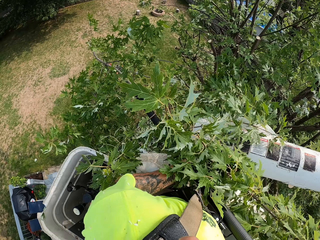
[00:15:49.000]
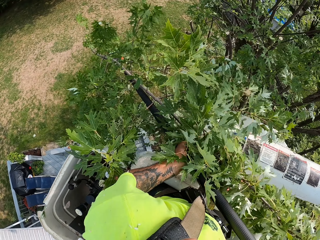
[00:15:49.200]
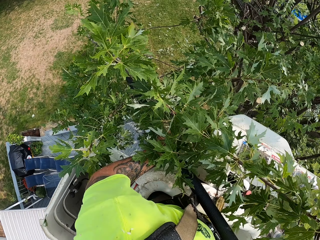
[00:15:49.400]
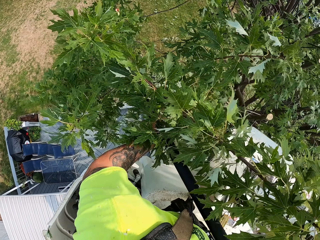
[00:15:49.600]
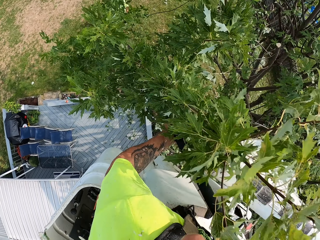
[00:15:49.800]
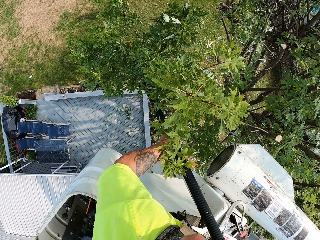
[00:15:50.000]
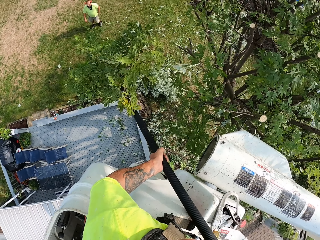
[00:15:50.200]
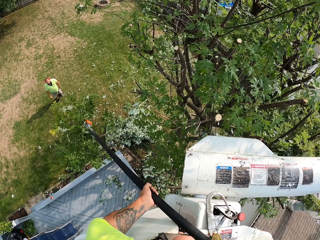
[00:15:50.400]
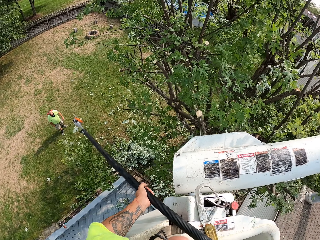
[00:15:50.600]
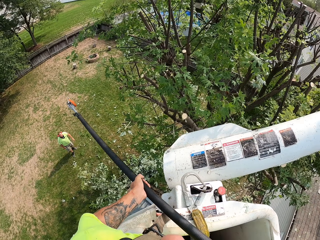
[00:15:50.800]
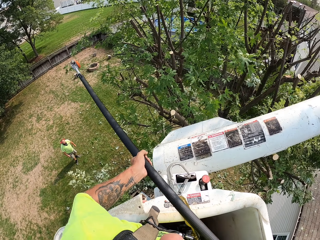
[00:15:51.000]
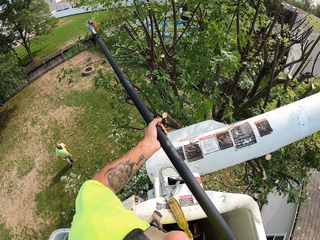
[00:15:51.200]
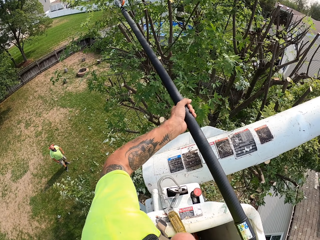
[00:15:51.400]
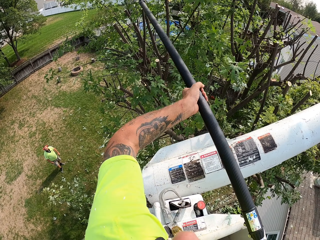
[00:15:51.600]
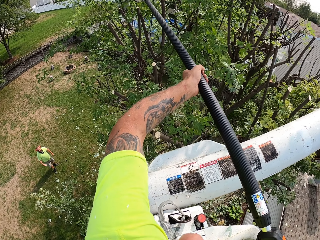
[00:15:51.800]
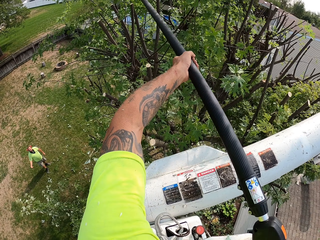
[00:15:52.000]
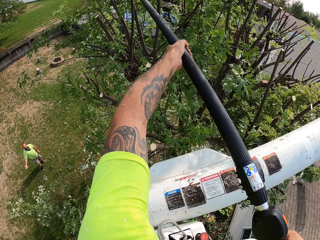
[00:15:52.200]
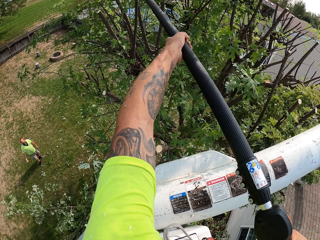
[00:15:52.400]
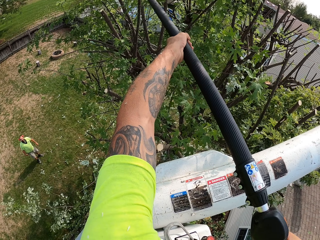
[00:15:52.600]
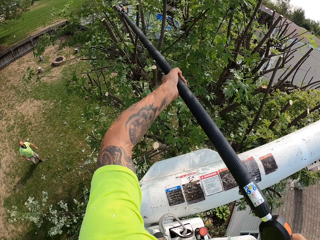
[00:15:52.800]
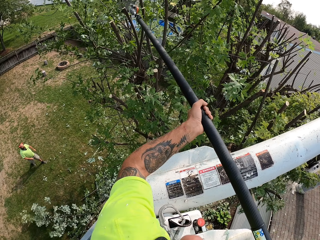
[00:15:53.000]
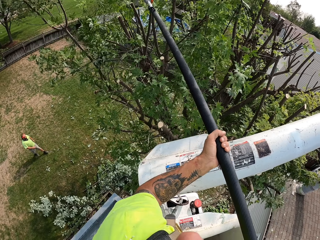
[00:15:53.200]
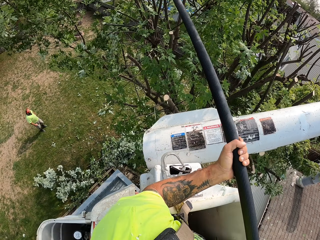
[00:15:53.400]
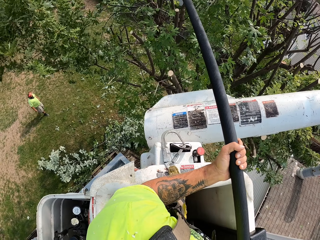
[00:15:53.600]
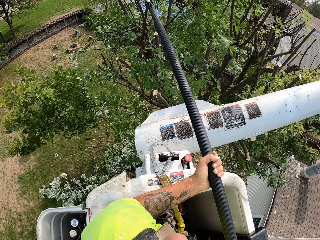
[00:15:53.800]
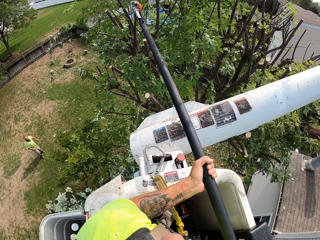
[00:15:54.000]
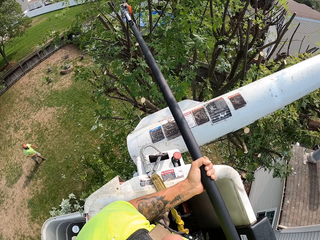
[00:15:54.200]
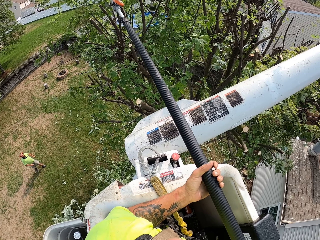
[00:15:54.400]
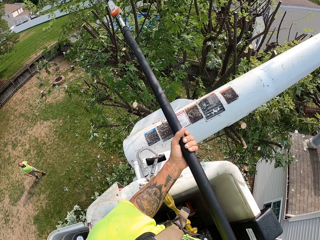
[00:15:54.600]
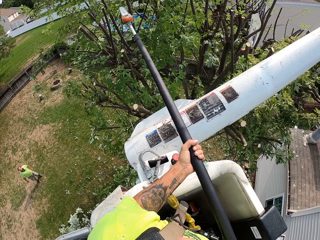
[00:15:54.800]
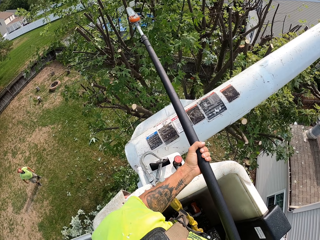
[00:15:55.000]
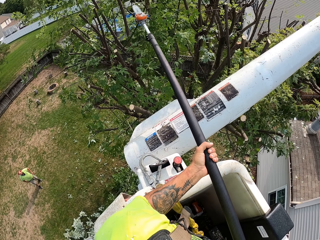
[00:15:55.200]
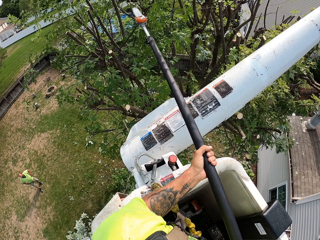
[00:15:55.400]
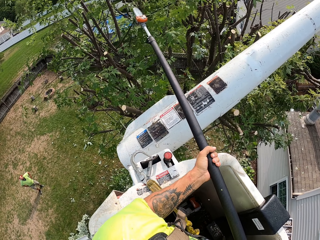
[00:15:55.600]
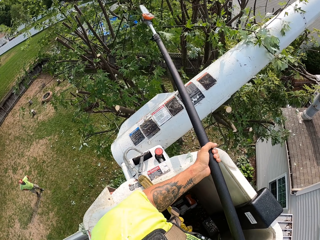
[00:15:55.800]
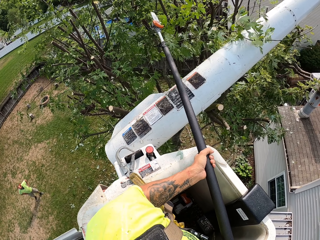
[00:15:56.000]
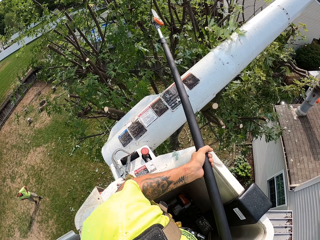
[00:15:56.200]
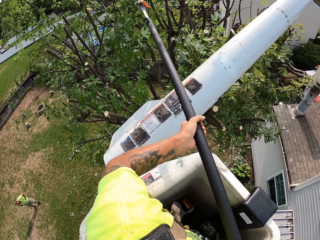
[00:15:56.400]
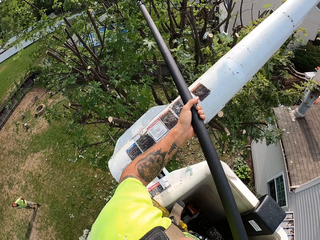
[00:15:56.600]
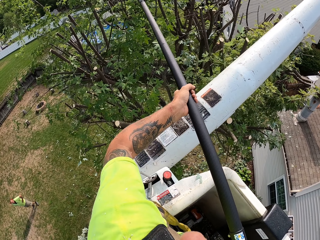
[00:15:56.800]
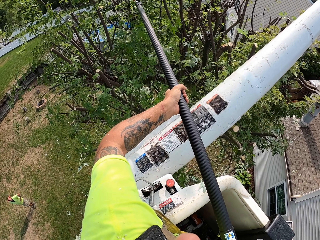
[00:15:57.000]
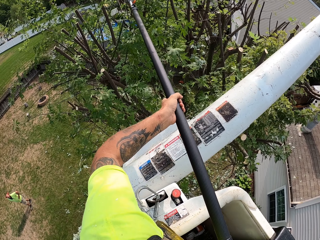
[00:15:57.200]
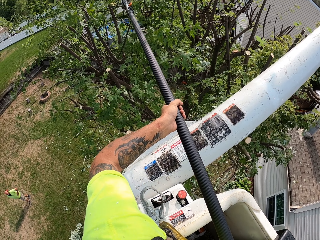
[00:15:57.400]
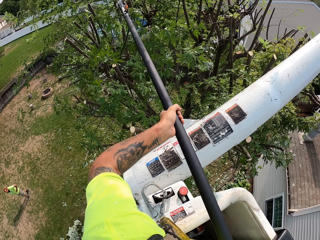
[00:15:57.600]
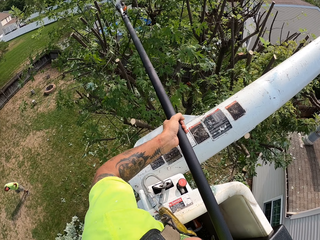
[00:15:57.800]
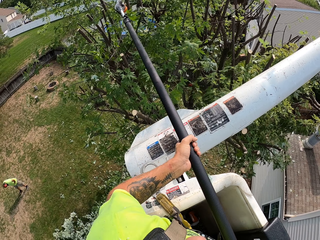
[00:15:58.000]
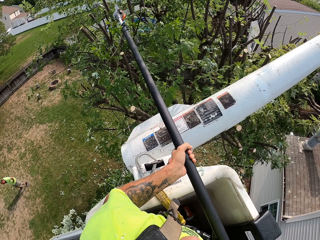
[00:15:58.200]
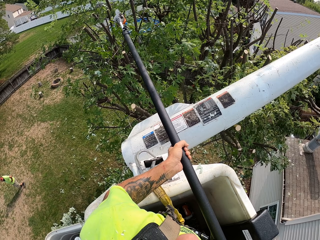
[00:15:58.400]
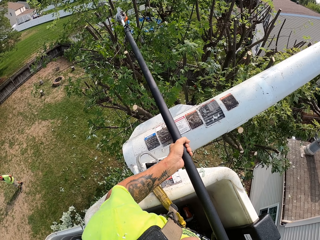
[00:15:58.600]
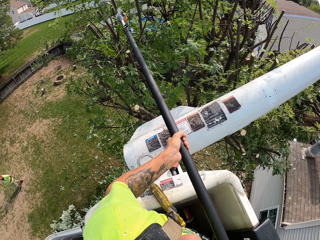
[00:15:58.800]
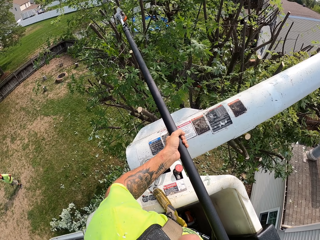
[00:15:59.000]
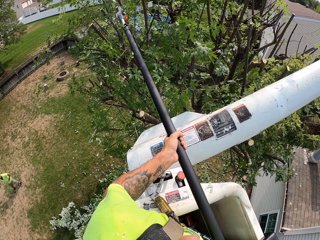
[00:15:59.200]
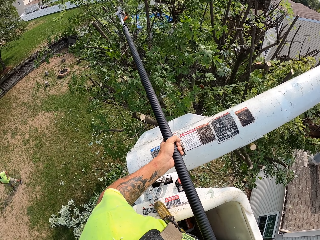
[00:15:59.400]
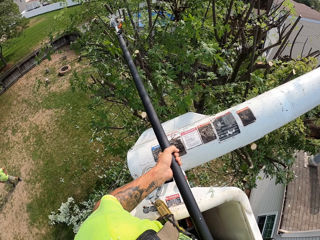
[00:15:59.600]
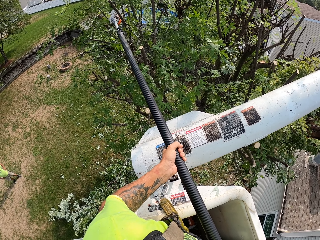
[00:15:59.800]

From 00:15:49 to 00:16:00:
The camera wearer takes a tree branch. They cut a tree branch. They cut a tree branch again.

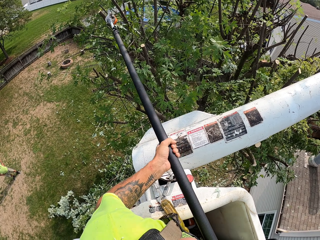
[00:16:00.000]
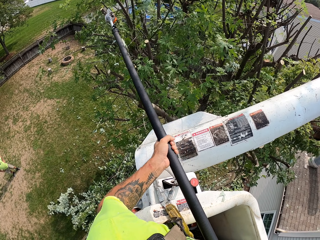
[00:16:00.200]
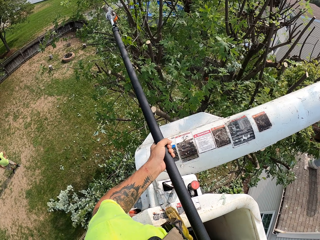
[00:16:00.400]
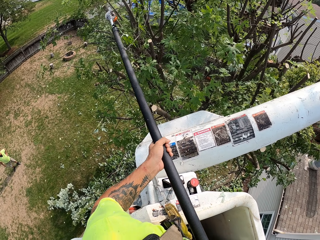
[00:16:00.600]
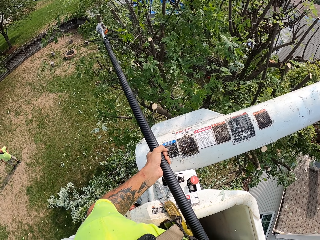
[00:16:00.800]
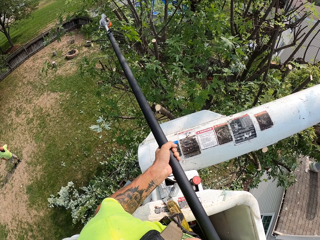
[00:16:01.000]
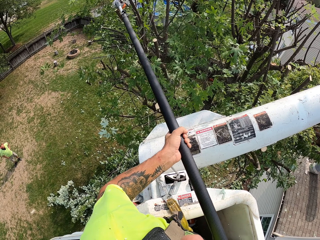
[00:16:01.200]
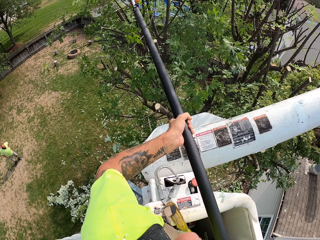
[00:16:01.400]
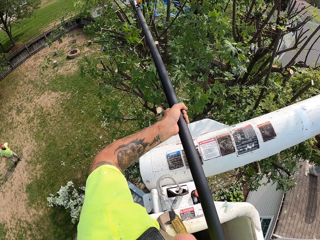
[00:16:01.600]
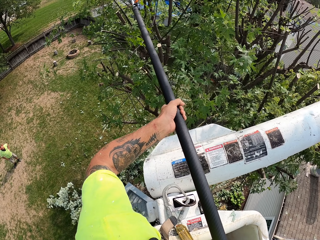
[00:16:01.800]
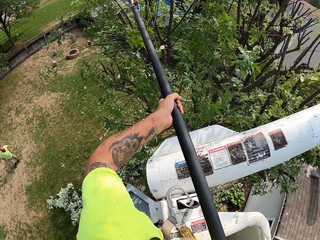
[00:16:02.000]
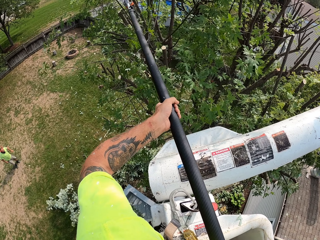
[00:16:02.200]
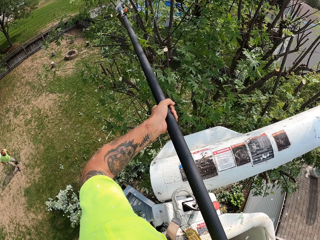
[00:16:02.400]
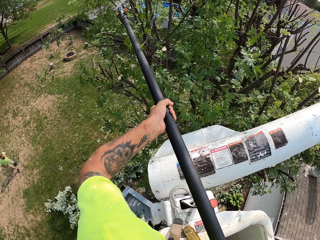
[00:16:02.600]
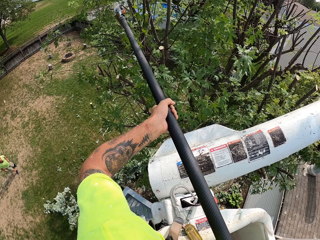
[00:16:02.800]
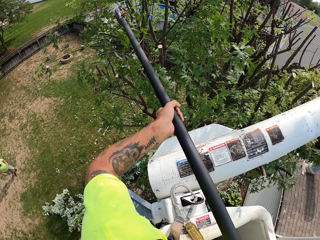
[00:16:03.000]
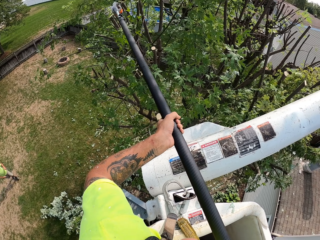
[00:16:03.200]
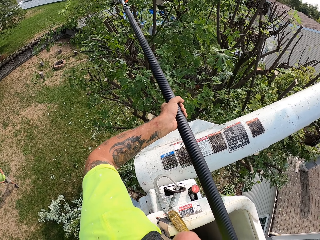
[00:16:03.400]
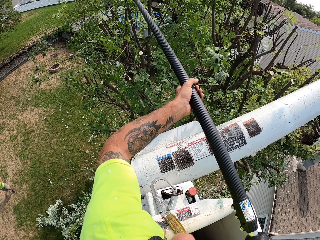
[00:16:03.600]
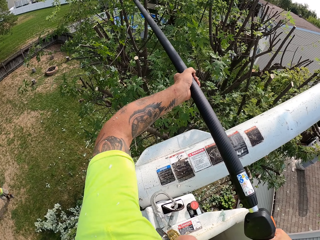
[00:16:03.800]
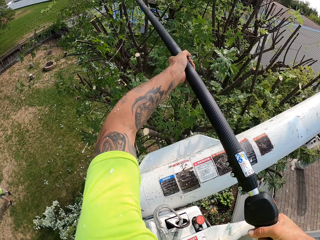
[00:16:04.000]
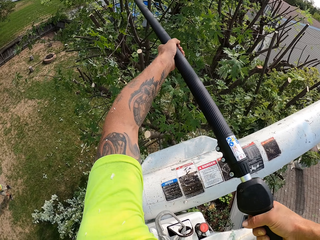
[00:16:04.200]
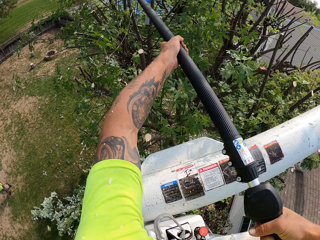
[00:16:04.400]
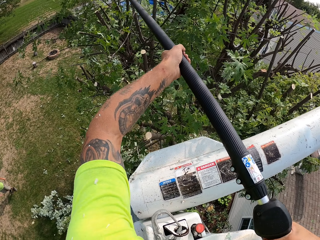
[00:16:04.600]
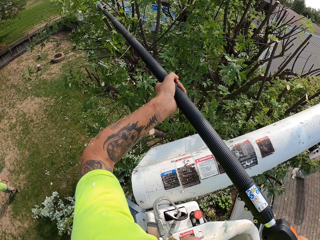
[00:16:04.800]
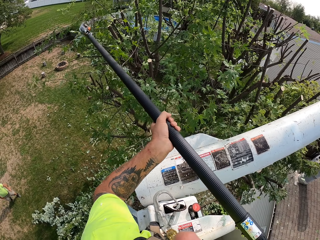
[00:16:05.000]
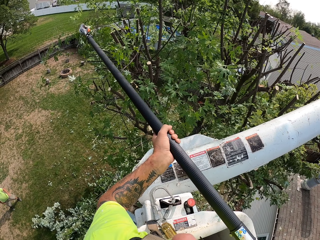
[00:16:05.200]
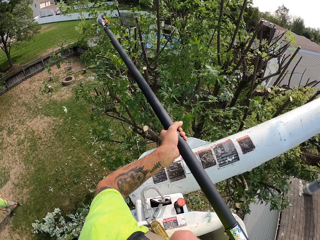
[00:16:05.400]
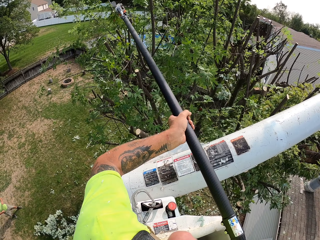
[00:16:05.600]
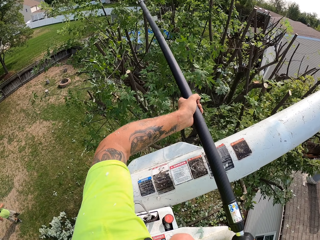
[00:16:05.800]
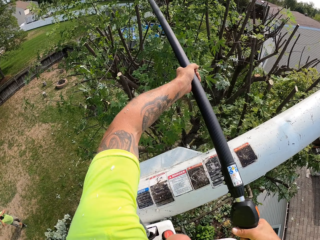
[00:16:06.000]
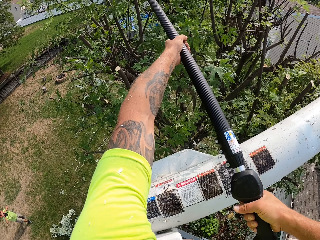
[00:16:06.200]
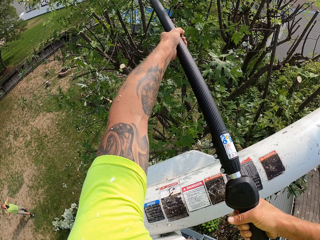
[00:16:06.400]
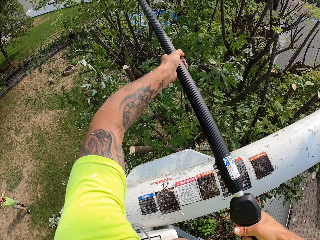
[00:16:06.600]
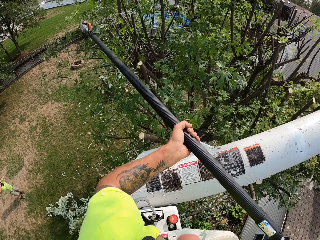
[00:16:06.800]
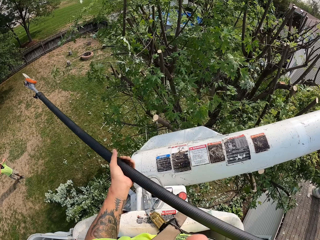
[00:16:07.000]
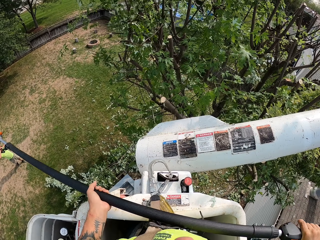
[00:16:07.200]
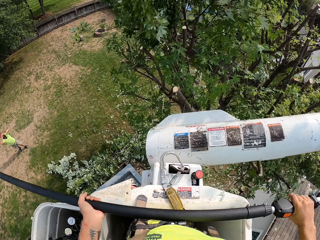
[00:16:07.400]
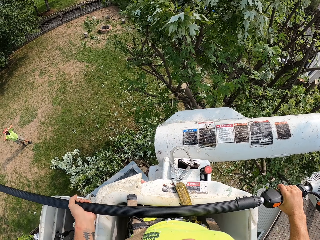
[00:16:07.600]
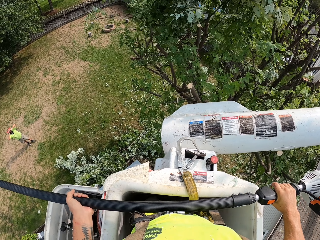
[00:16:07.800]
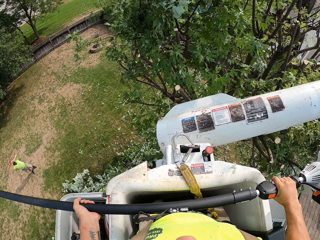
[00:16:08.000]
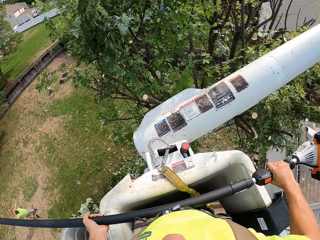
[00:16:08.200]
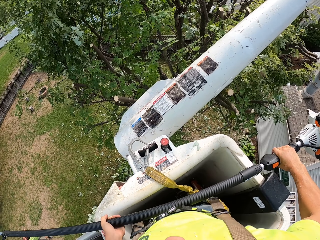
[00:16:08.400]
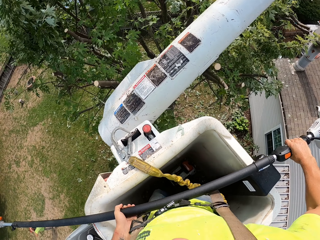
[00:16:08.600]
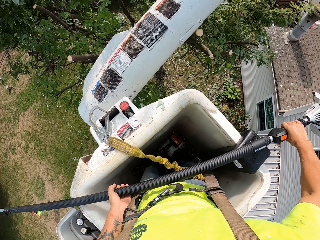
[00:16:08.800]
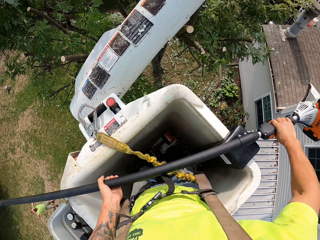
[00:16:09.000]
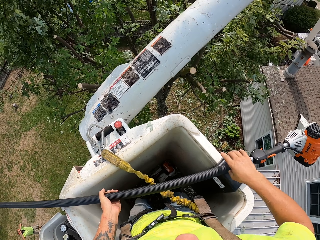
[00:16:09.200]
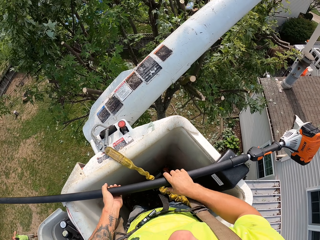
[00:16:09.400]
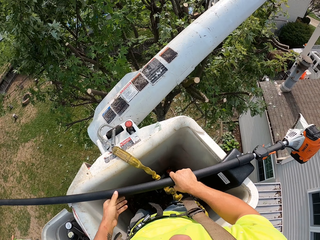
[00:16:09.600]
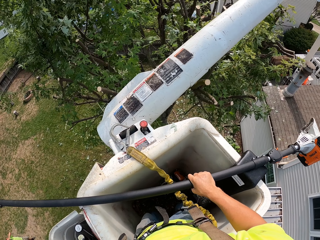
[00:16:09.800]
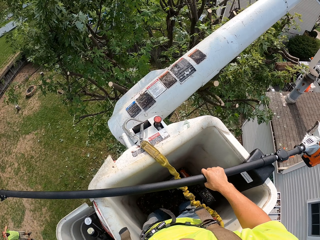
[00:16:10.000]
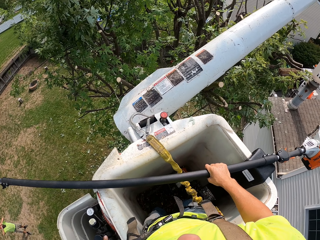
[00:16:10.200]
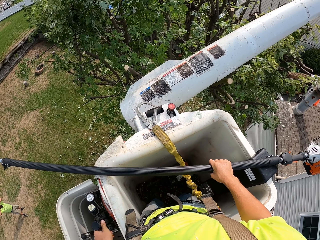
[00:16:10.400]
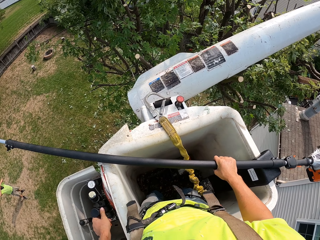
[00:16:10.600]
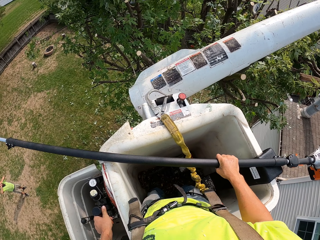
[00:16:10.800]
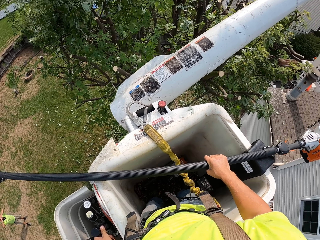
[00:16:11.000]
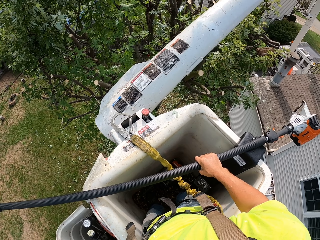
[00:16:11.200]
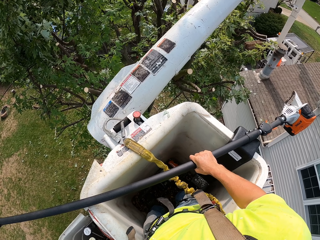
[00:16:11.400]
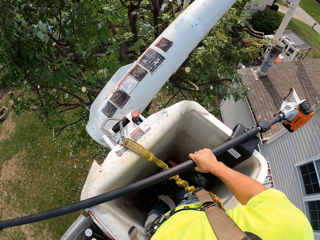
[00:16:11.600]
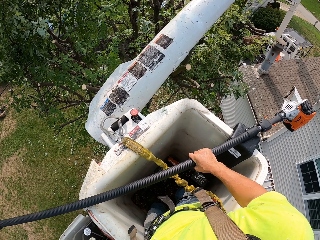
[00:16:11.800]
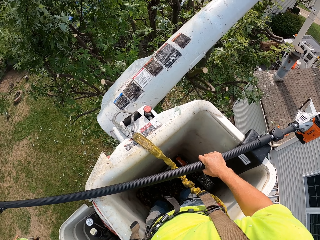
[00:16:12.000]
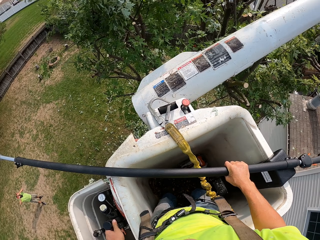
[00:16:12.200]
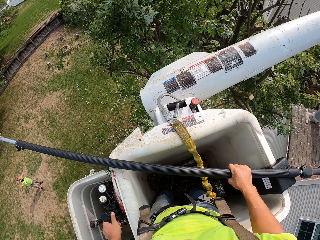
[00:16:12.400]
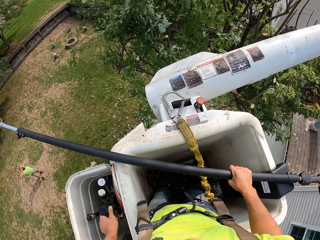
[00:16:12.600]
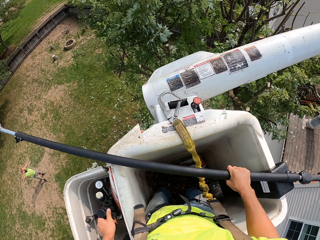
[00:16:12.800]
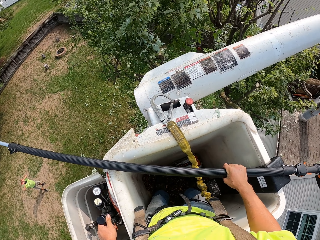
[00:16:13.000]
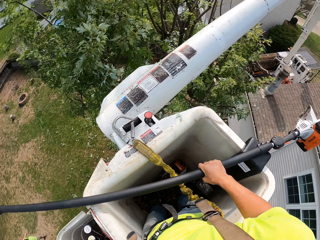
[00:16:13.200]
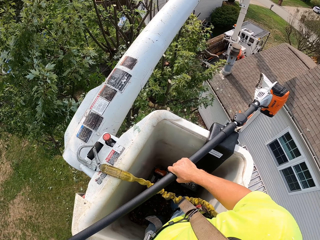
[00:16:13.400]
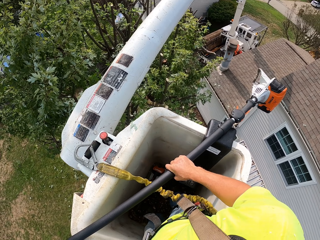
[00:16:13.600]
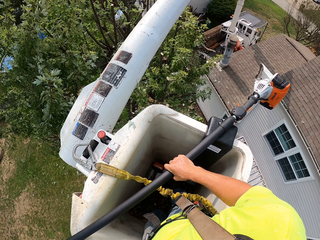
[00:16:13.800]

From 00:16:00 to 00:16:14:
The camera wearer trims tree branches. He cuts tree branches. He places the chain saw on the bucket lift with his hands. He removes his left hand from the chain saw. He operates the control section of the bucket lift with his left hand.
